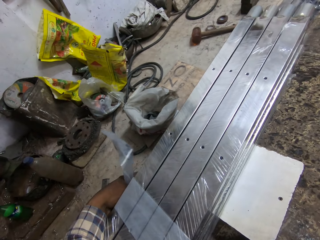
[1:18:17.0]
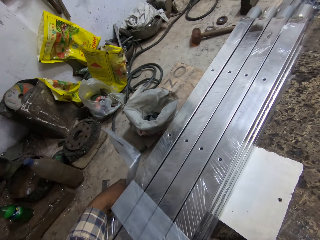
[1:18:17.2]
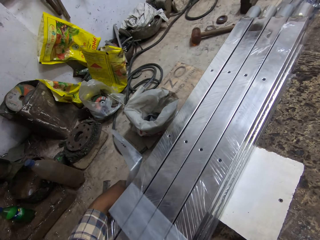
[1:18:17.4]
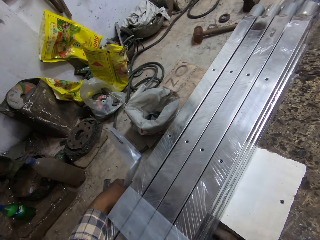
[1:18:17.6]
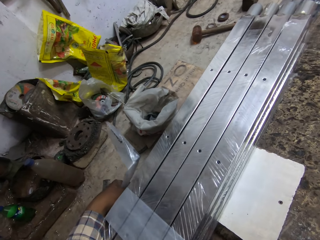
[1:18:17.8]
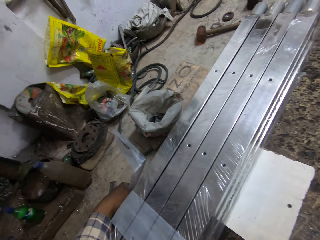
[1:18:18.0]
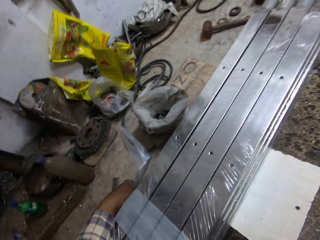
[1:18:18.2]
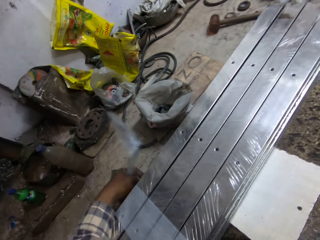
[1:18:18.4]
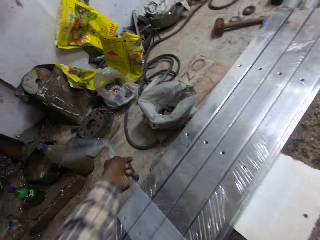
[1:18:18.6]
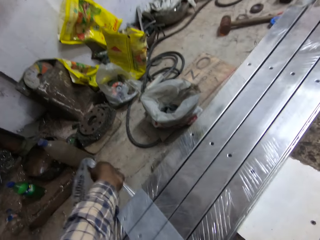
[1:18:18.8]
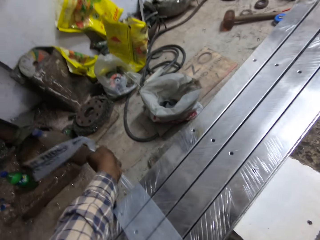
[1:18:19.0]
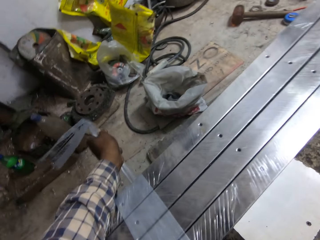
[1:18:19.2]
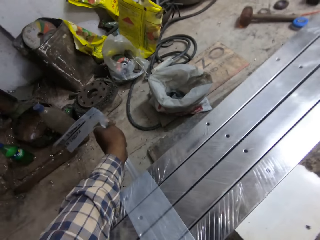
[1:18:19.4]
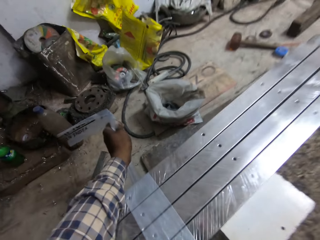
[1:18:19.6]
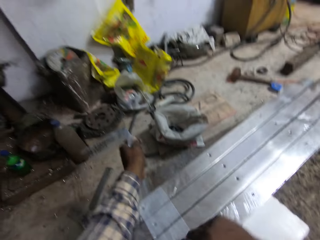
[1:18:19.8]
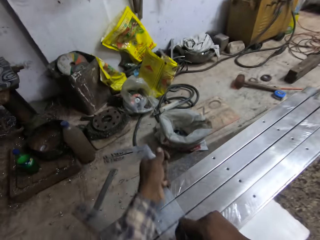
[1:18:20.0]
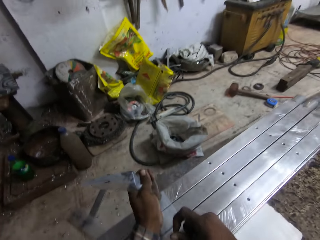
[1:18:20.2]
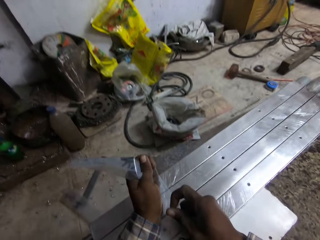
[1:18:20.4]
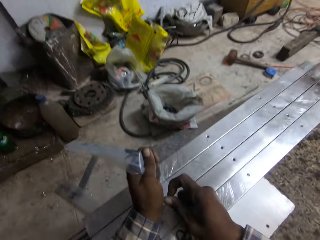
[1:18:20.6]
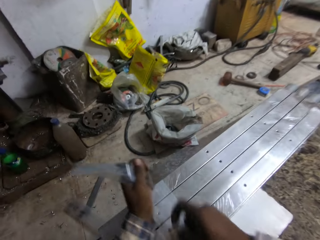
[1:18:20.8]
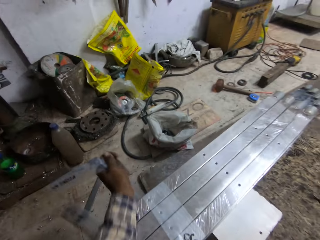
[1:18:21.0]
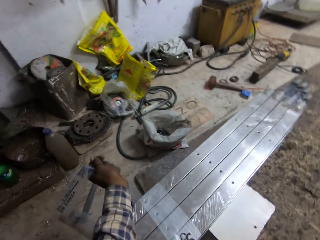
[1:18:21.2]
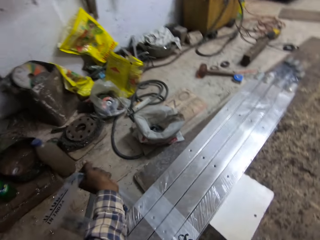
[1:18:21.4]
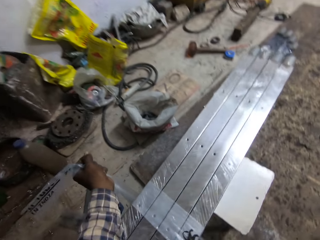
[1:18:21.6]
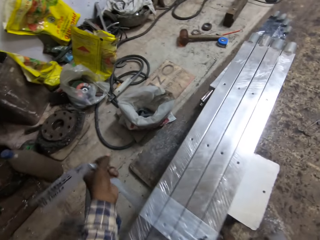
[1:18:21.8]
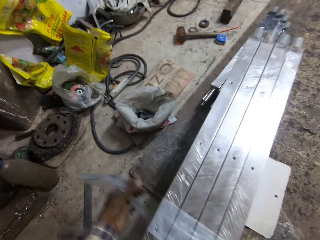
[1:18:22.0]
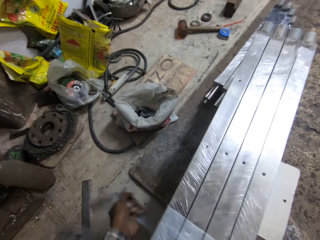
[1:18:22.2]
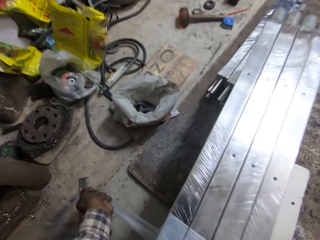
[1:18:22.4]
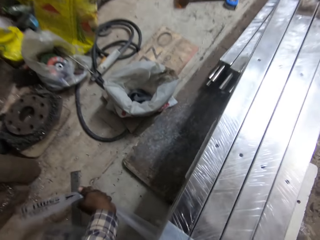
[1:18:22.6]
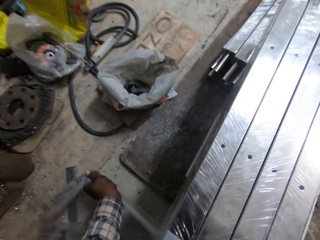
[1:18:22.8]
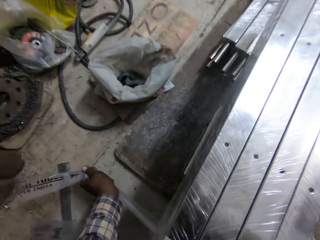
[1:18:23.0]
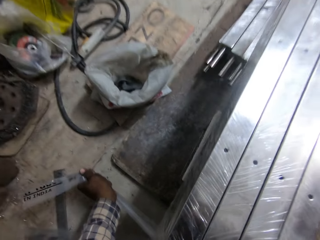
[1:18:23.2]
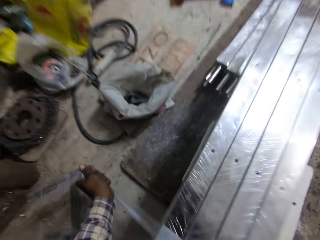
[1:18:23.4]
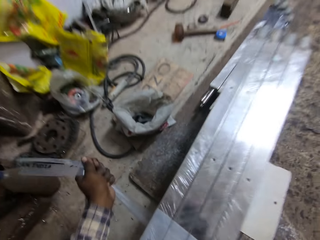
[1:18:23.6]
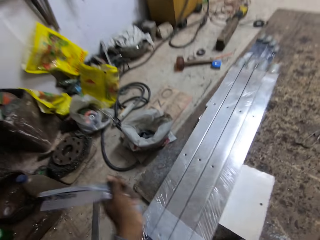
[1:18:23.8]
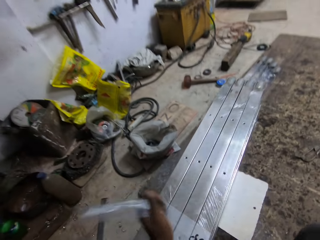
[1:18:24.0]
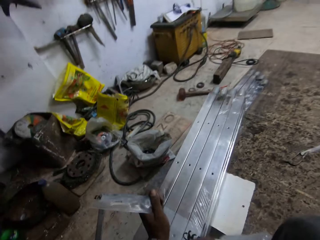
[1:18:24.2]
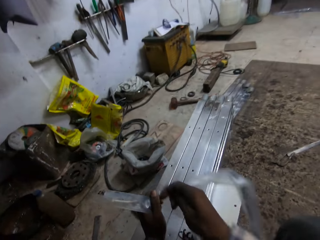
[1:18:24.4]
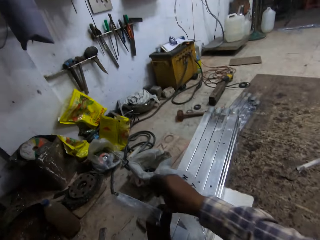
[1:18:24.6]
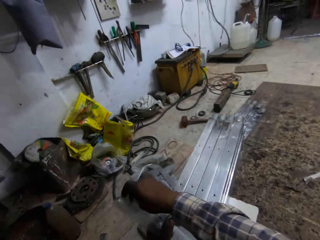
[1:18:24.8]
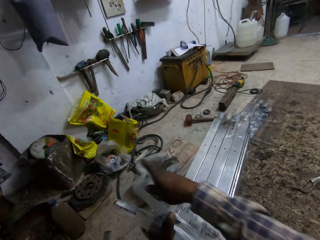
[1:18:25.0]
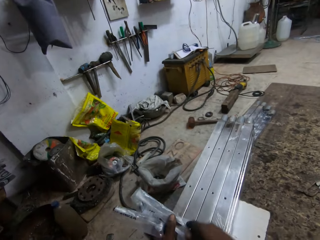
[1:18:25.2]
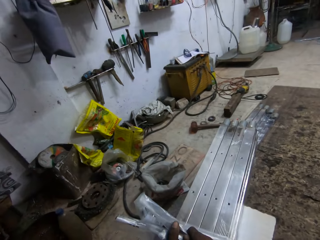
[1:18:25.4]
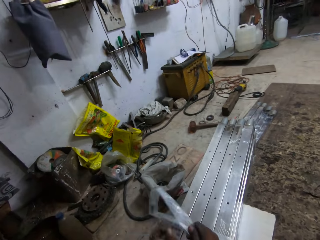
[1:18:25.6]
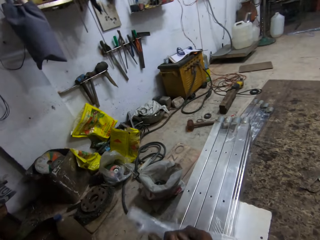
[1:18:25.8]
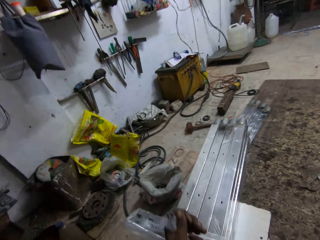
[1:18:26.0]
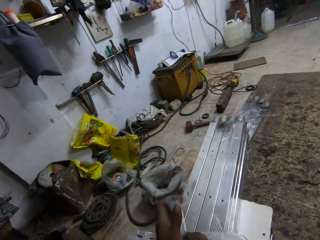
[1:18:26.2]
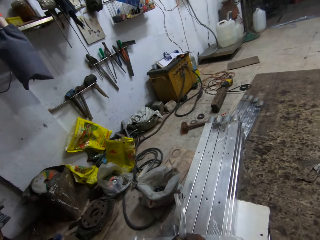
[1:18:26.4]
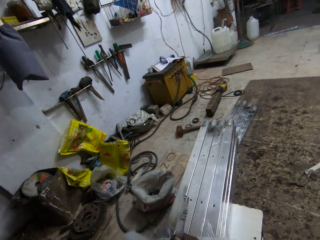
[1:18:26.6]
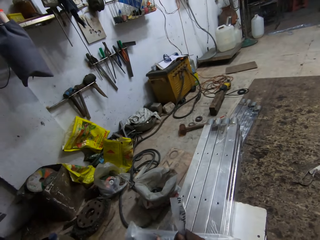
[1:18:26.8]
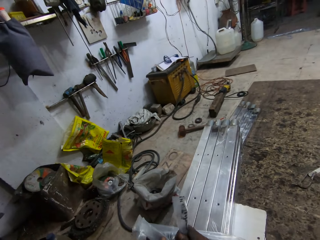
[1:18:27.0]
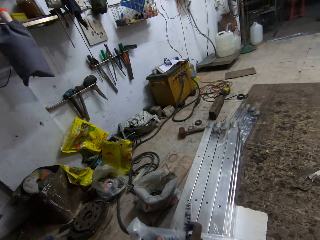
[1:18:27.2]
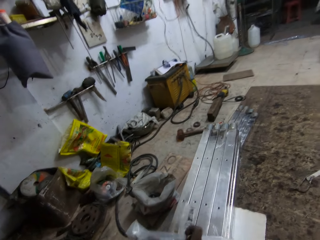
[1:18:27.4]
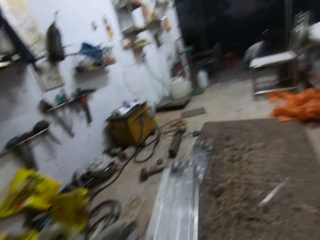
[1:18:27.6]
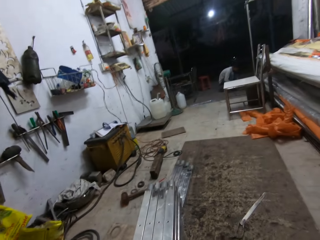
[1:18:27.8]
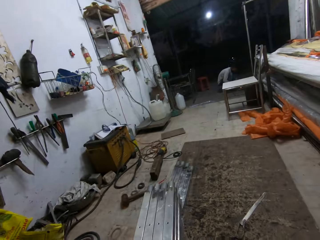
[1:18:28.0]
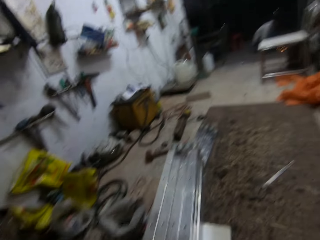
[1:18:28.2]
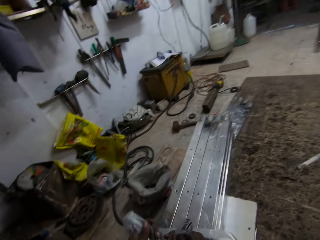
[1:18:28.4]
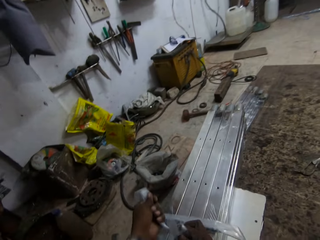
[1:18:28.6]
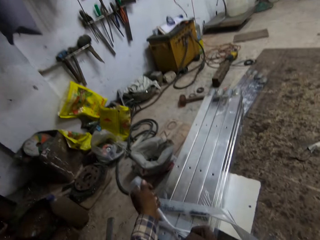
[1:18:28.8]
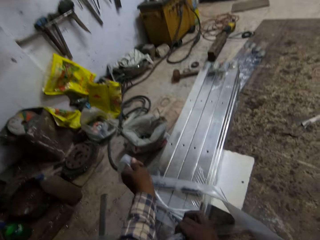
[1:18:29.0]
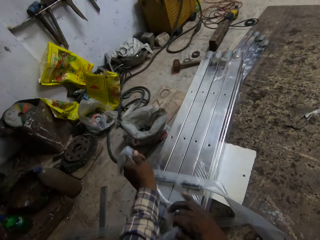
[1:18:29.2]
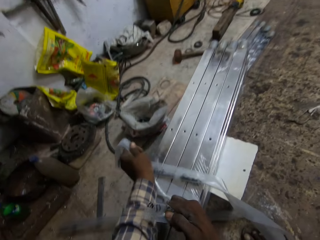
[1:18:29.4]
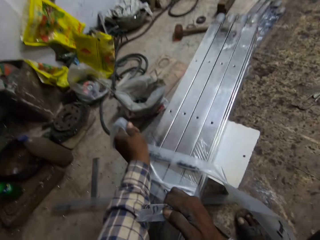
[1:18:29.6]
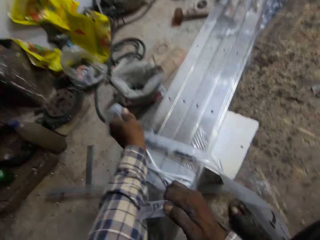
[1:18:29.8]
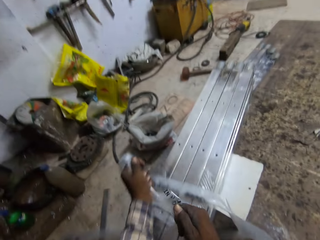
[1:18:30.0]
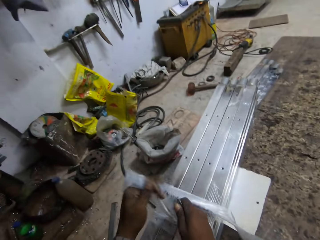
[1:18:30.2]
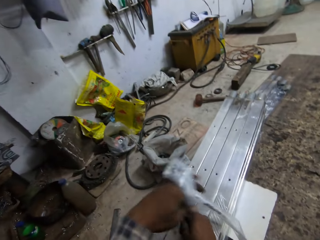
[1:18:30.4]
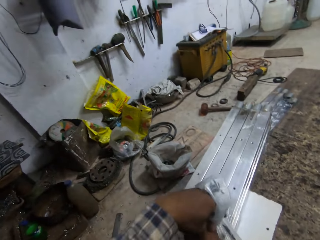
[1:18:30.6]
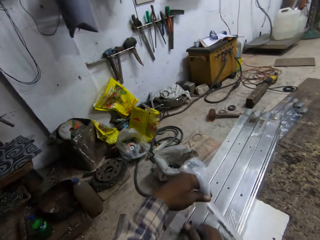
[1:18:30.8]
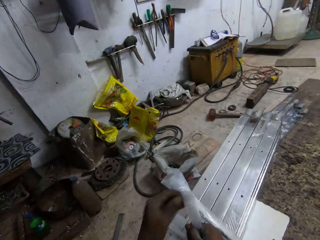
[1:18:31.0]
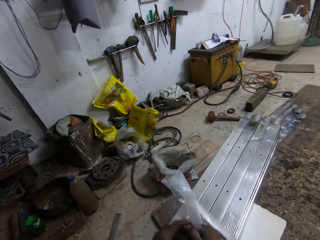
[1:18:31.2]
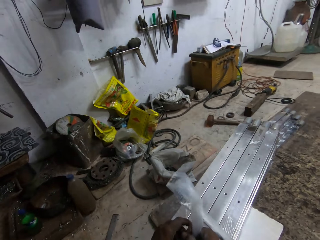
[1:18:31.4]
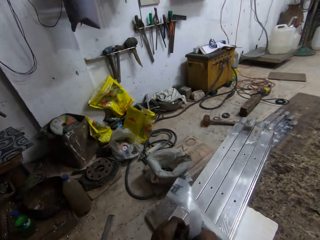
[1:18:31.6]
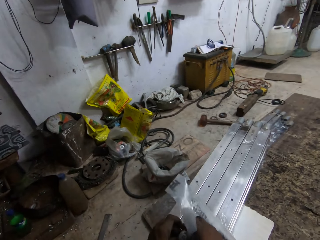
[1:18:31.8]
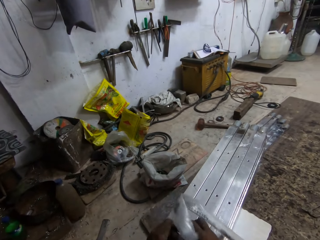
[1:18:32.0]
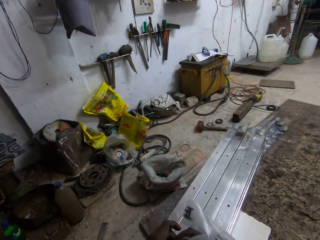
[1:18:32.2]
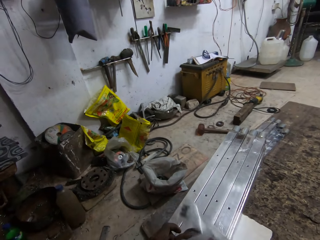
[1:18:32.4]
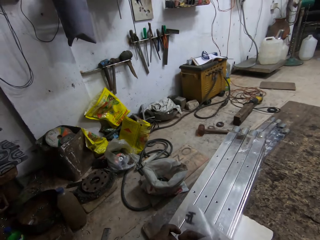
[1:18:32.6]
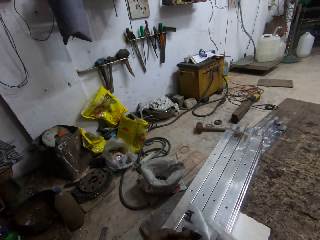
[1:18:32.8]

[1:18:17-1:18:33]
The man smoothens the aluminium rod with the grinder in his hands.

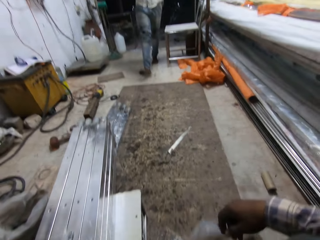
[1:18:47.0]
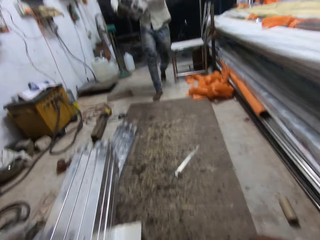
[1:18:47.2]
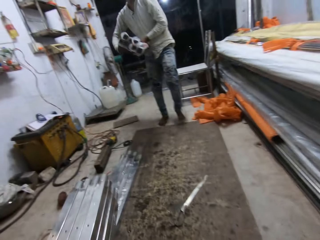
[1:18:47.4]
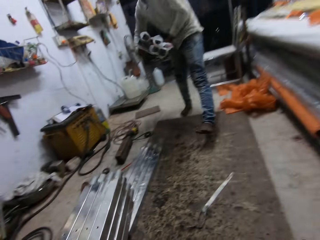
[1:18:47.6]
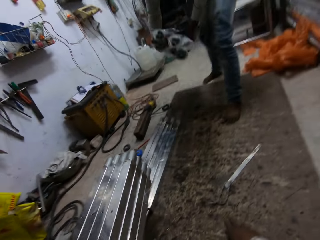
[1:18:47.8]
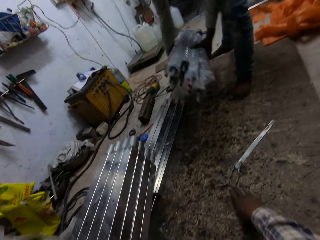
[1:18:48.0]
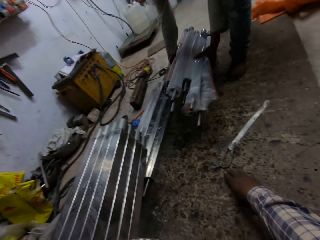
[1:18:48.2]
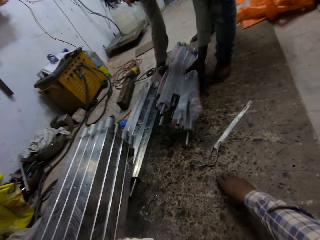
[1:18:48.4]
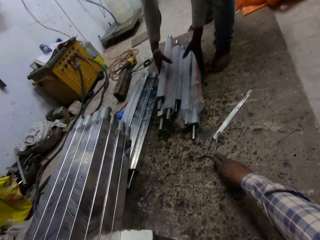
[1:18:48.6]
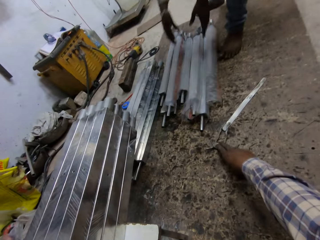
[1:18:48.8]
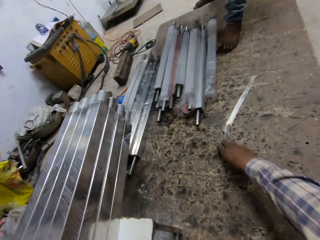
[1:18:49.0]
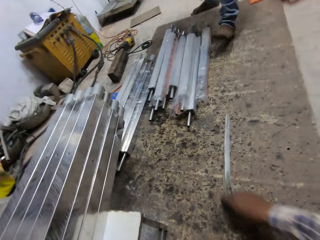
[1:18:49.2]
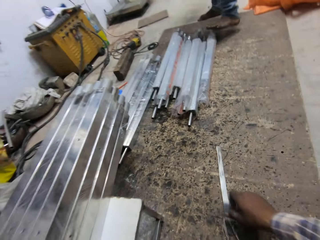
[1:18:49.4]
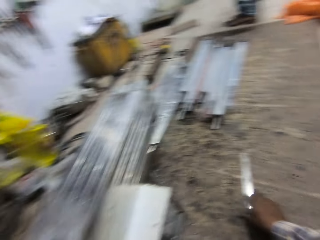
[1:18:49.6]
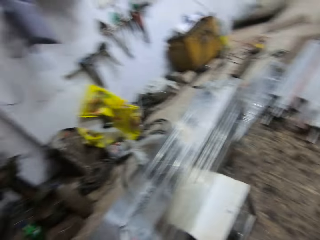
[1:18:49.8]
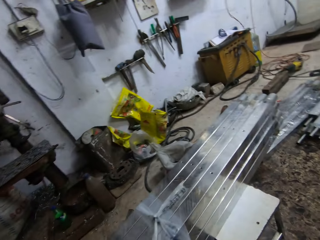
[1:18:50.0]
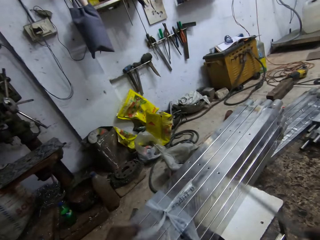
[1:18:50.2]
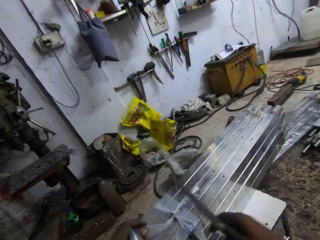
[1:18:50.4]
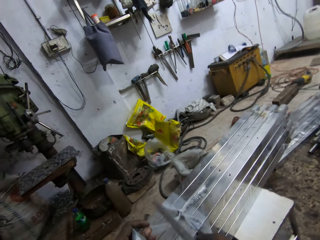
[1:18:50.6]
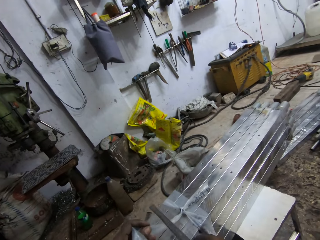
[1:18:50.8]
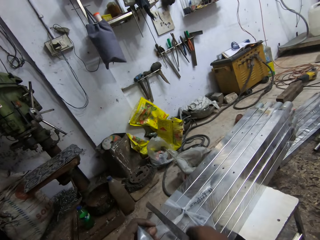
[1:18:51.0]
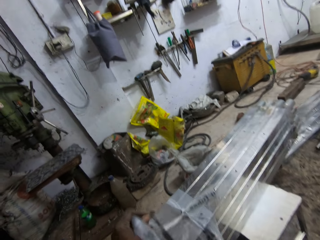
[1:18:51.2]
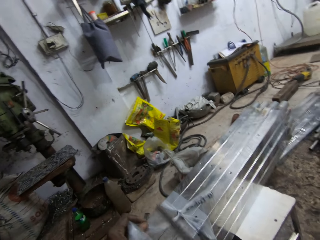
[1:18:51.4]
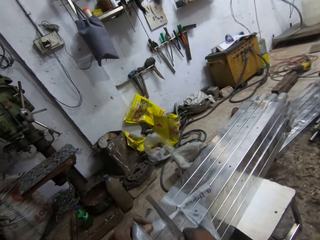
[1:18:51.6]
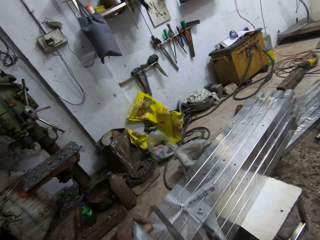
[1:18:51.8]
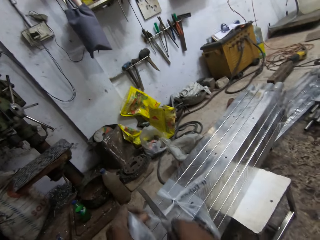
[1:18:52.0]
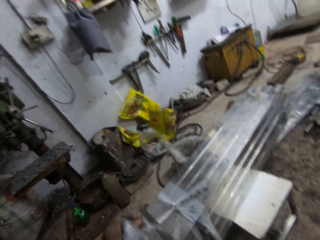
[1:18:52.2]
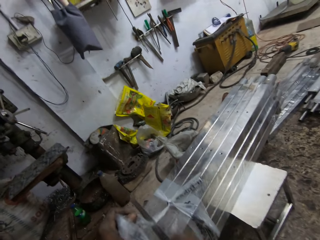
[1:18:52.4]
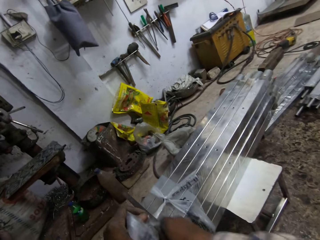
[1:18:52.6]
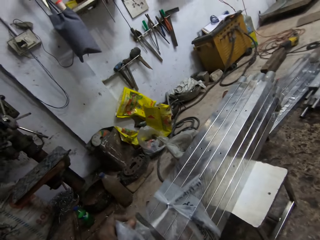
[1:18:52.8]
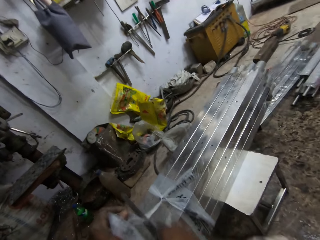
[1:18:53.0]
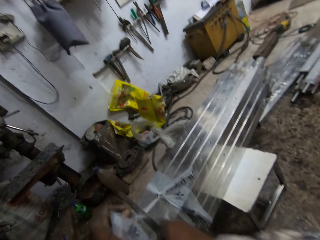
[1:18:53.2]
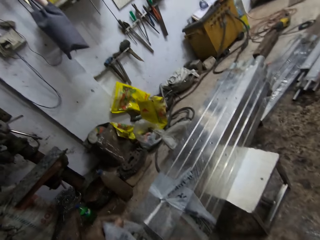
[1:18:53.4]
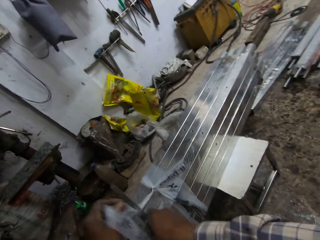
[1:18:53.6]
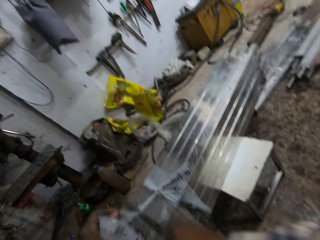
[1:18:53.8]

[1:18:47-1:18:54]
The man drops a bundle of aluminium rods in his hands on the floor. The camera wearer shifts a cutter knife on the floor with his right hand. He picks the cutter knife from the floor with his right hand. He holds the nylon in his left hand. He cuts the nylon in his left hand with the cutter knife in his right hand.
